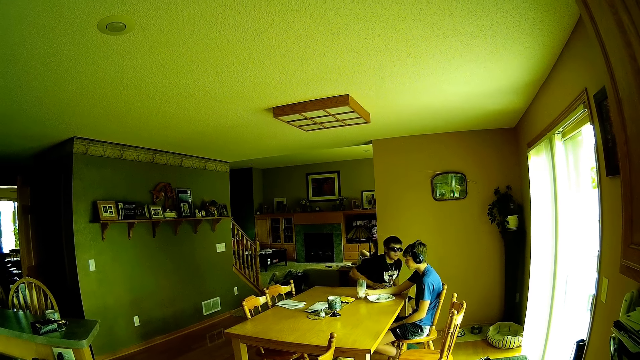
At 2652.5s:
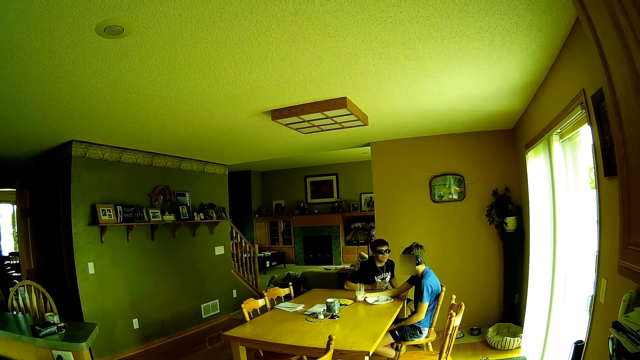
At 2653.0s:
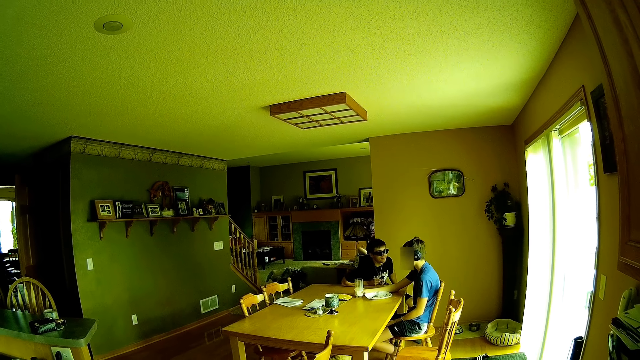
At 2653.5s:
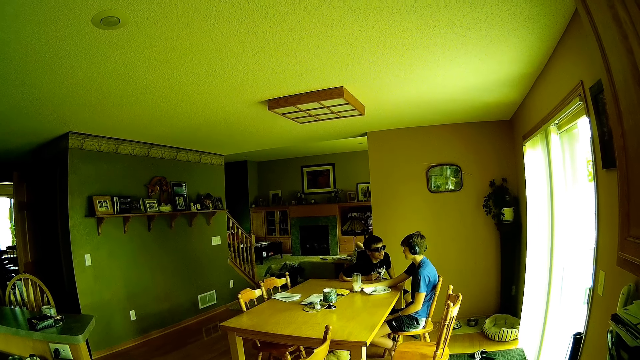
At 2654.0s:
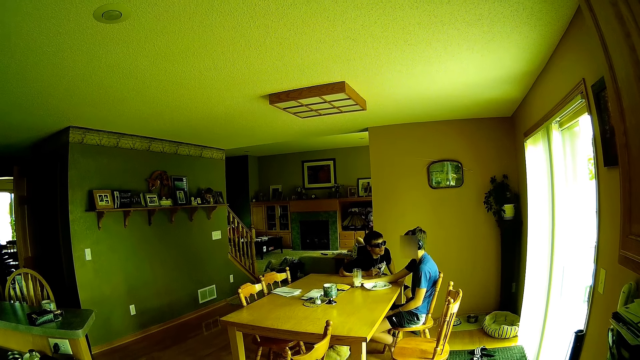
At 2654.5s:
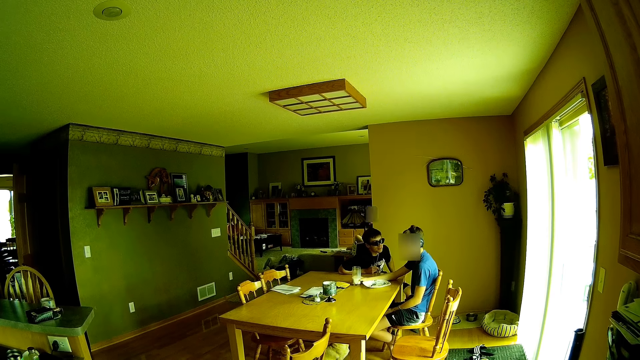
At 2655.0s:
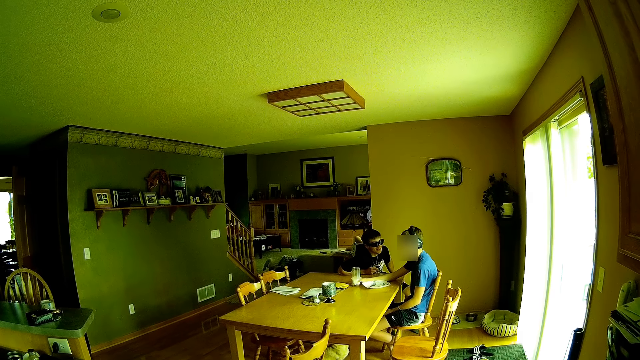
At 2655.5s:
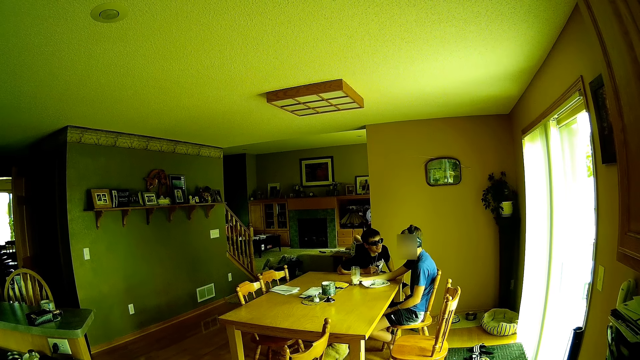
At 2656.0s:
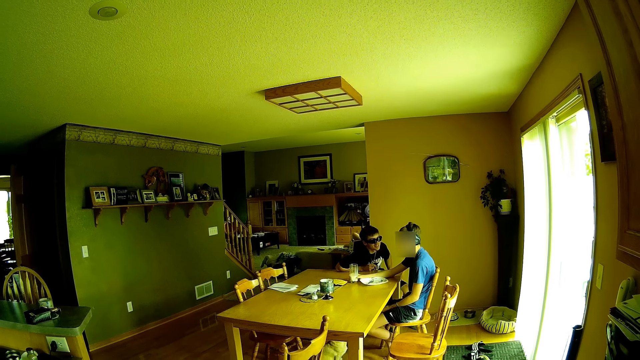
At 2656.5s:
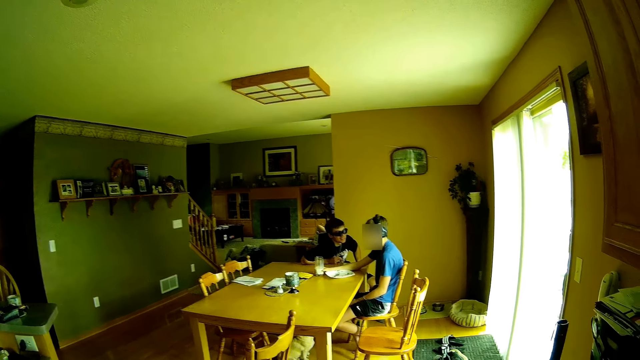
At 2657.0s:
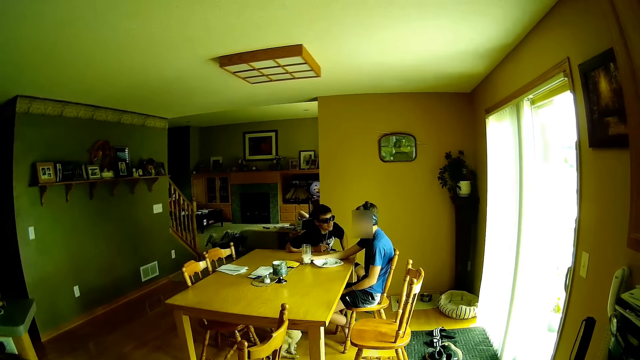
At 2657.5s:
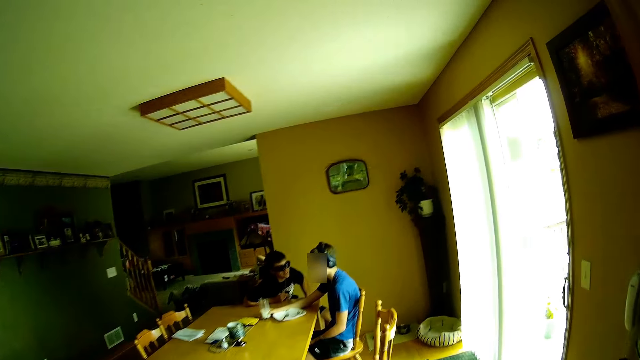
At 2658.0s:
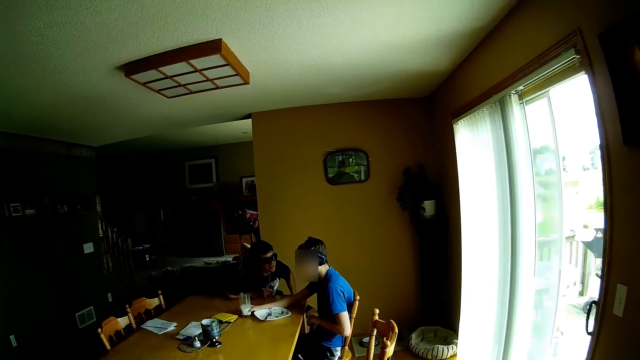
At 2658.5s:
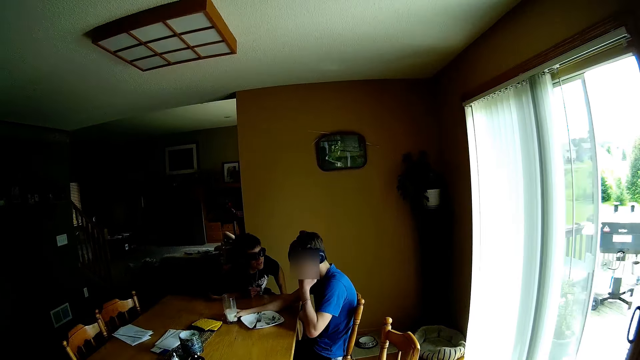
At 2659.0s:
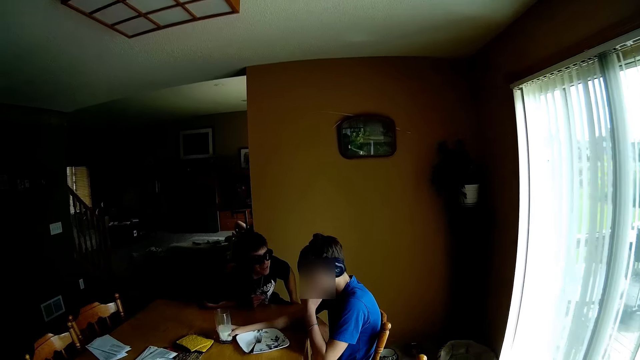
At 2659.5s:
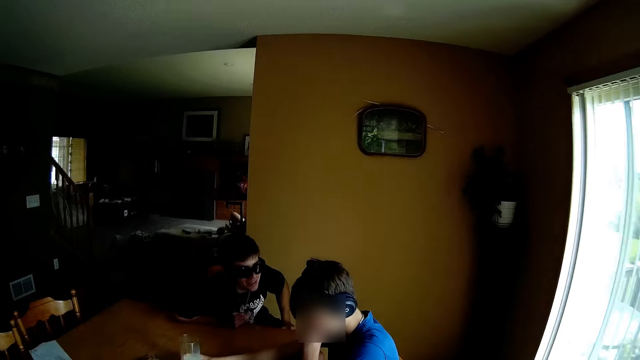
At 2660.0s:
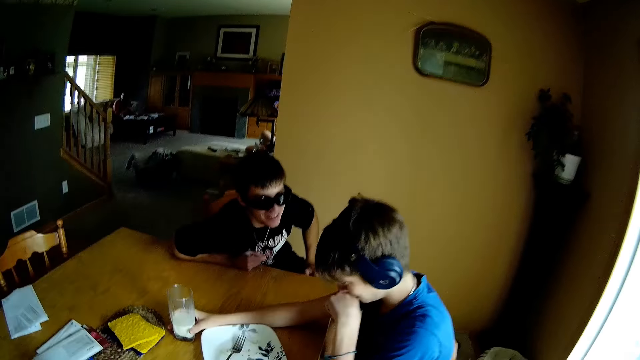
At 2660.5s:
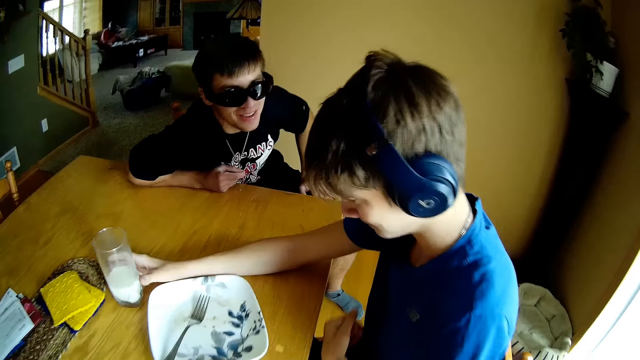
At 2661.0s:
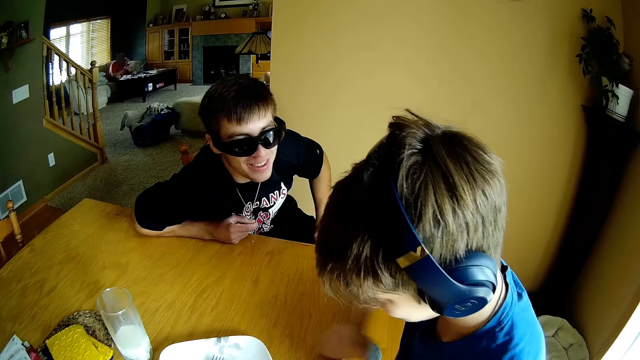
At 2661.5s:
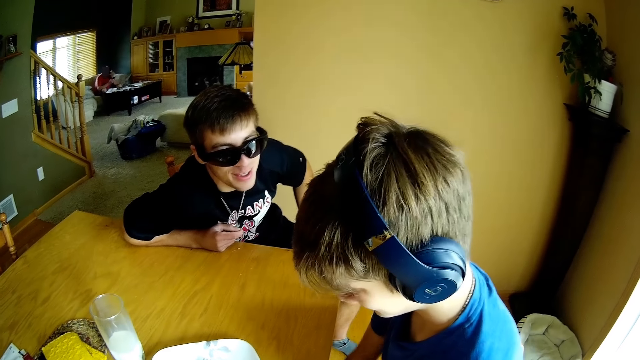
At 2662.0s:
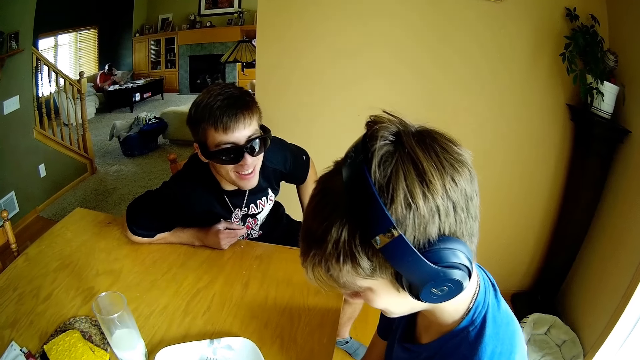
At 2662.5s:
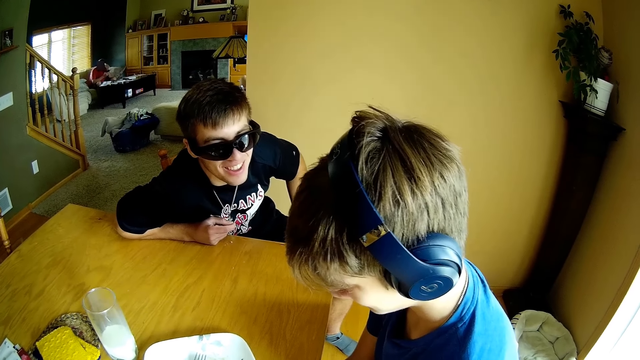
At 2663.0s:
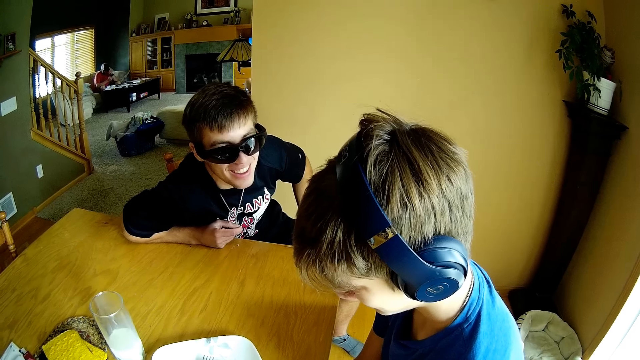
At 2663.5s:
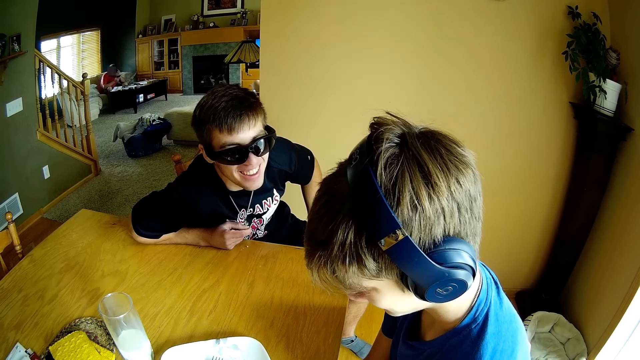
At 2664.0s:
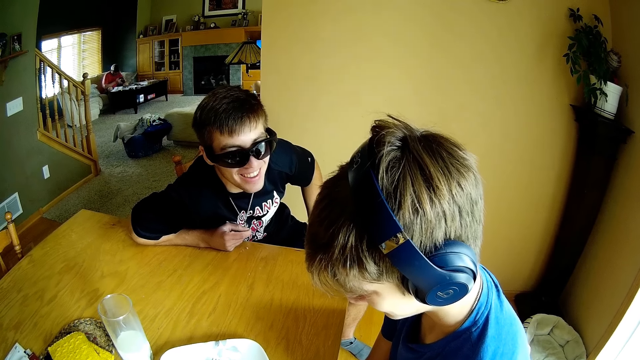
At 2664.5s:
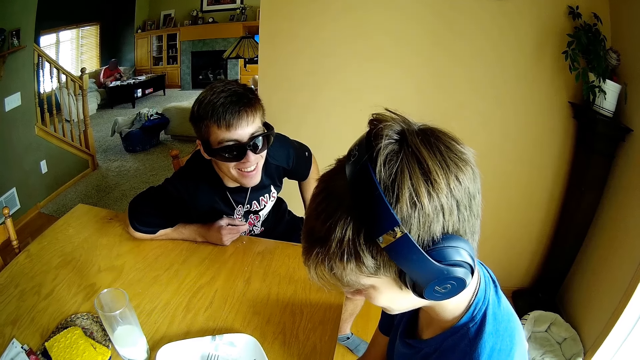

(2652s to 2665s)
A person puts the glass of milk on the table. The camera wearer walks on the floor. They speak to the person.

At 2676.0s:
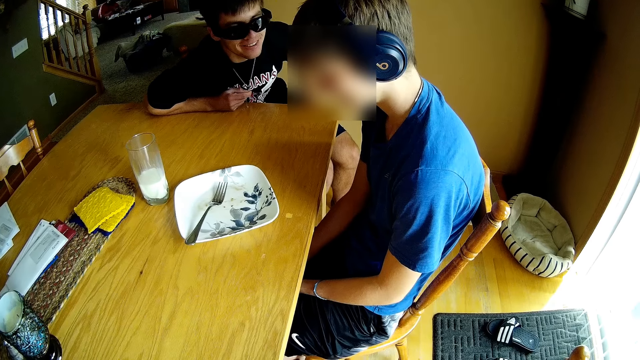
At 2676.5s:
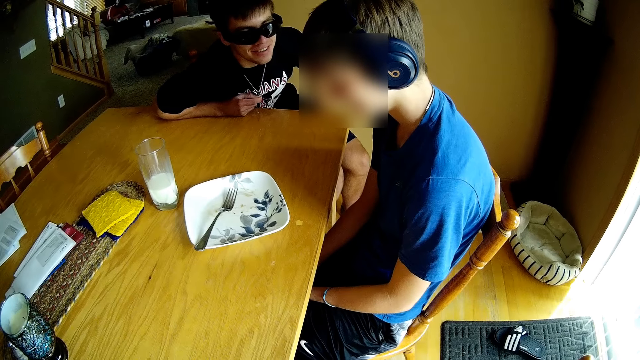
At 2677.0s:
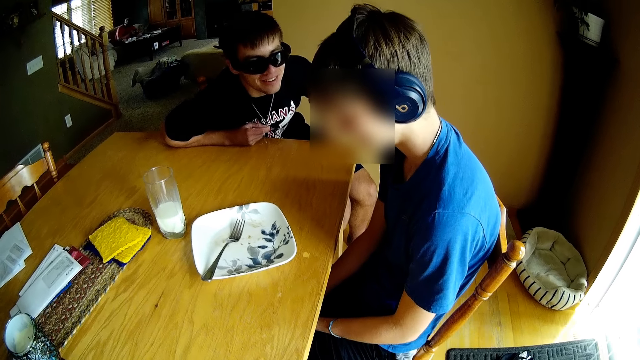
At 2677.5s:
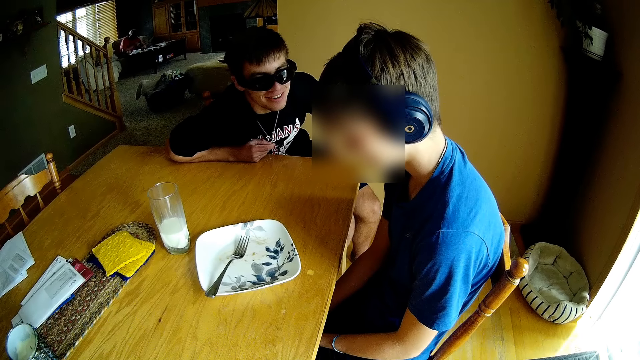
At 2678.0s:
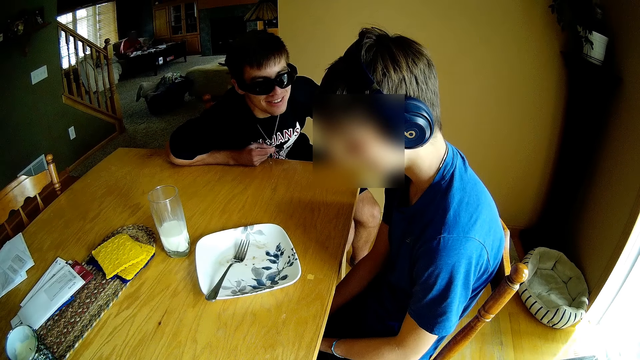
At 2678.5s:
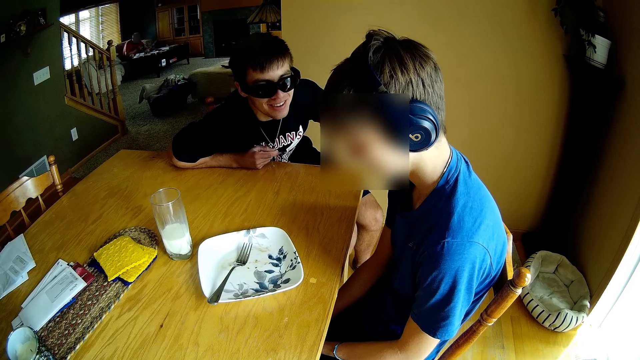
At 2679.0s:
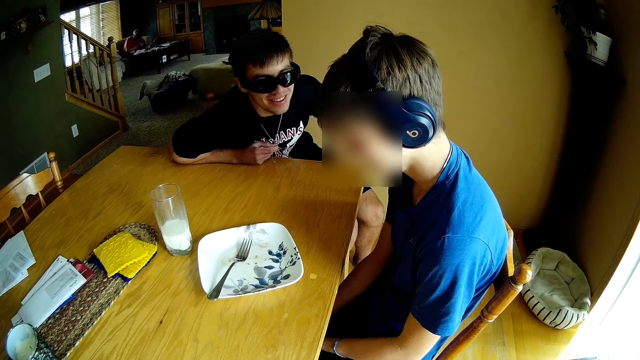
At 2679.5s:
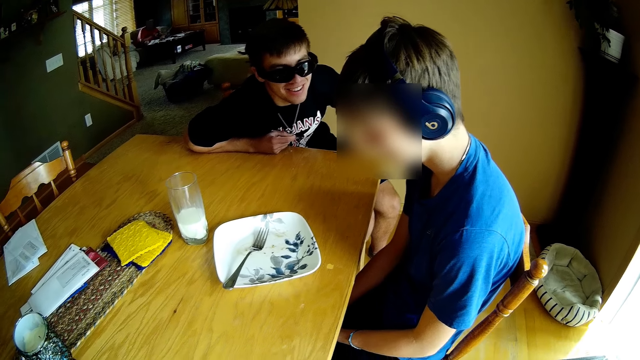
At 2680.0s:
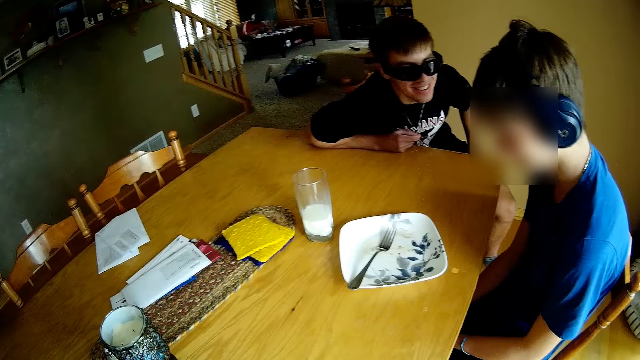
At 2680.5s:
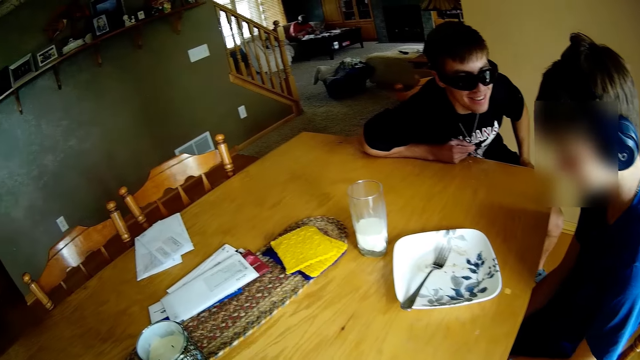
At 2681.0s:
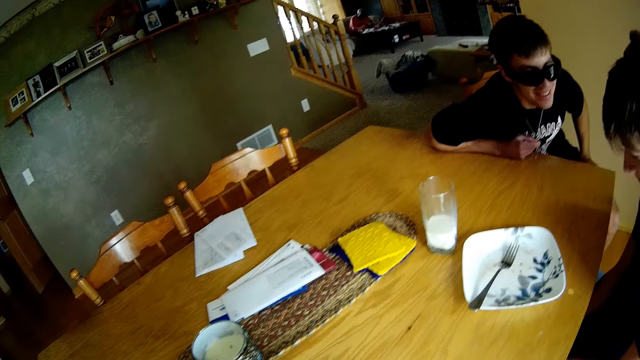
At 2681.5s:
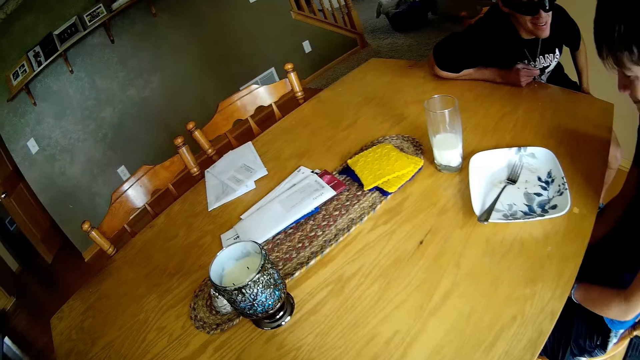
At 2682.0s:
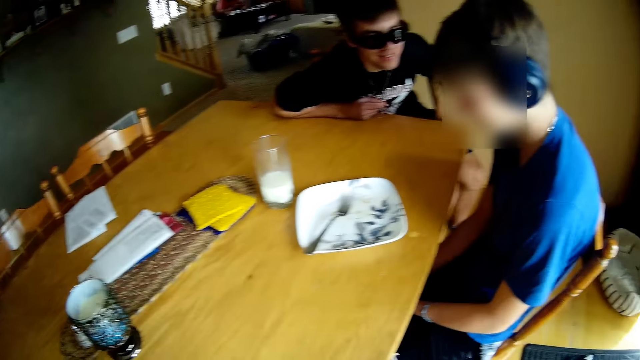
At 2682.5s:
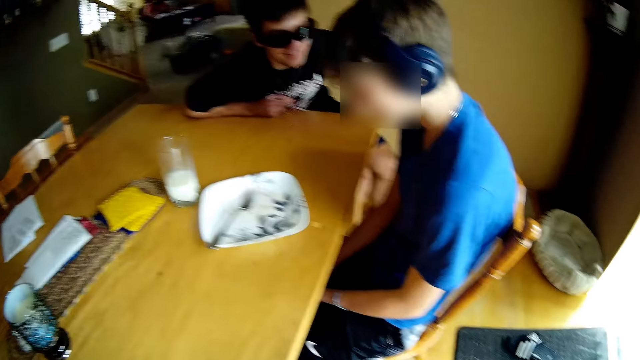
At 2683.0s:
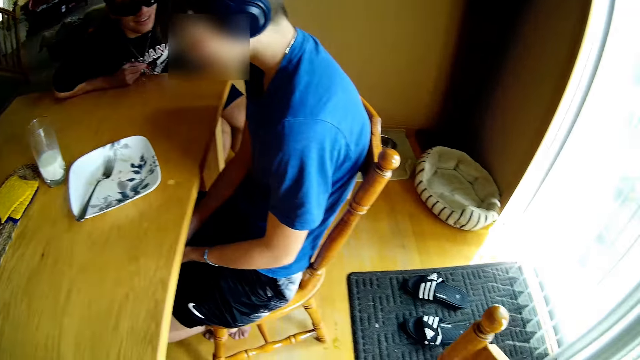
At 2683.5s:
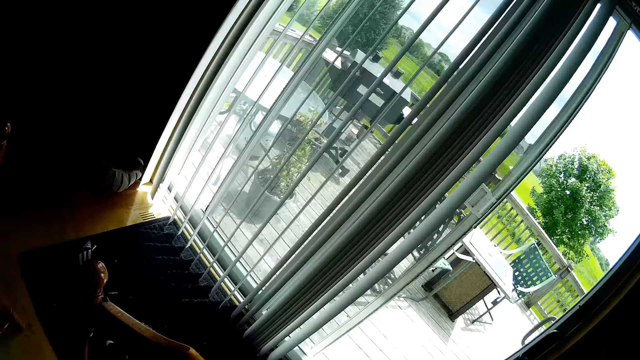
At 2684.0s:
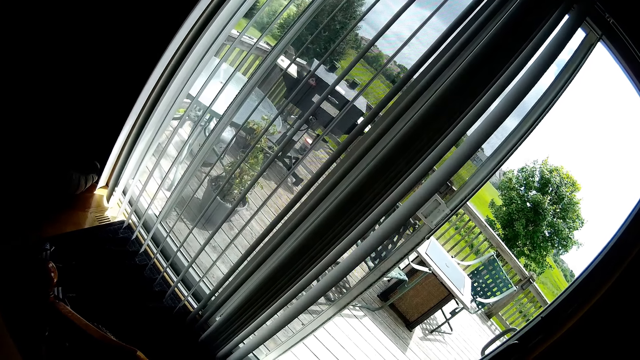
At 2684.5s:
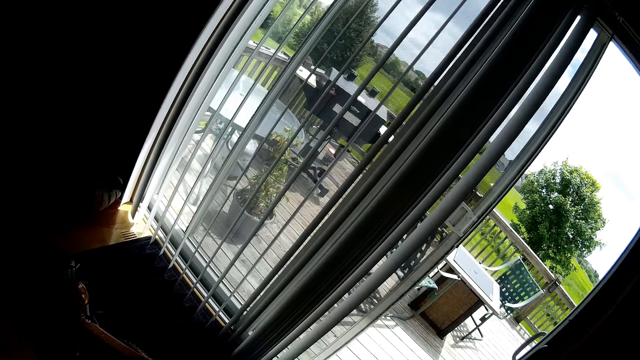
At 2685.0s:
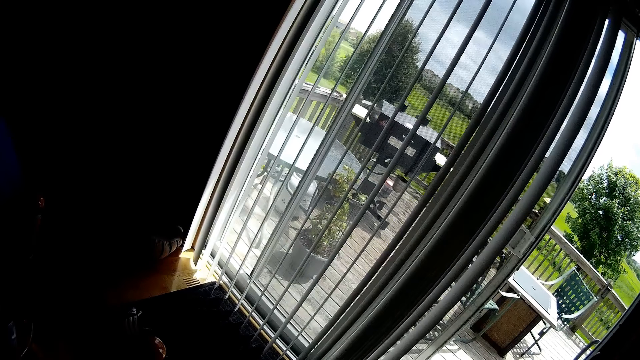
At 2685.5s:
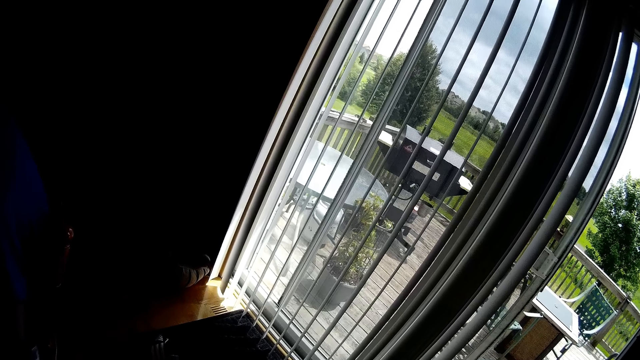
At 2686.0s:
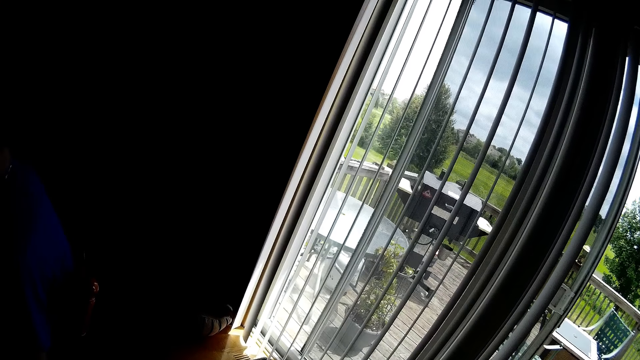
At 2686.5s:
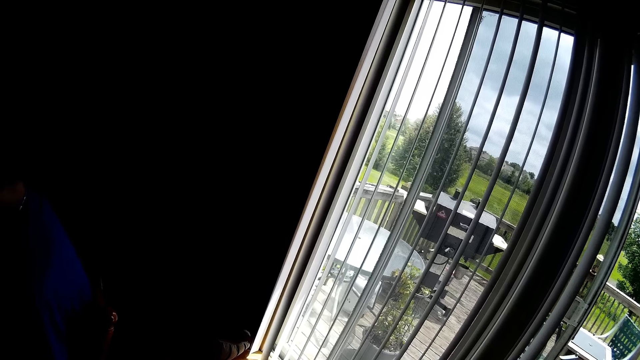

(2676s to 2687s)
The camera wearer looks around.
